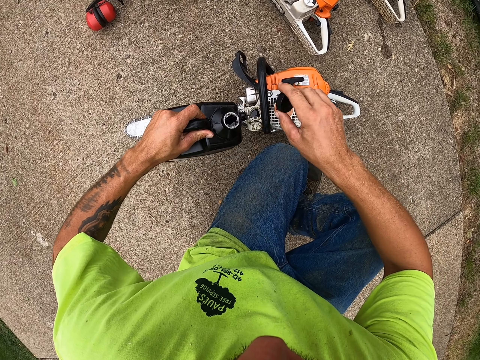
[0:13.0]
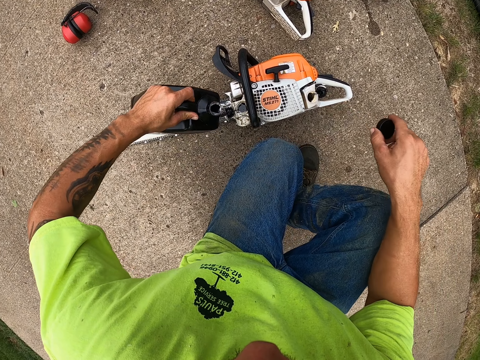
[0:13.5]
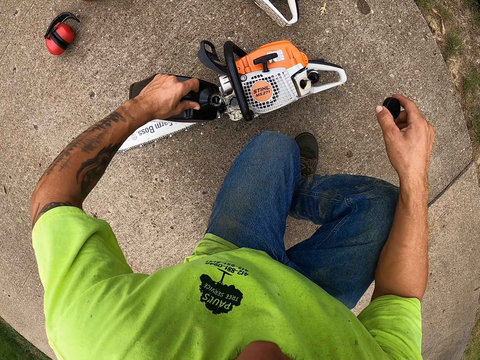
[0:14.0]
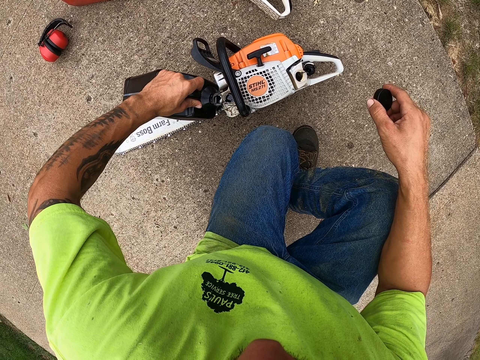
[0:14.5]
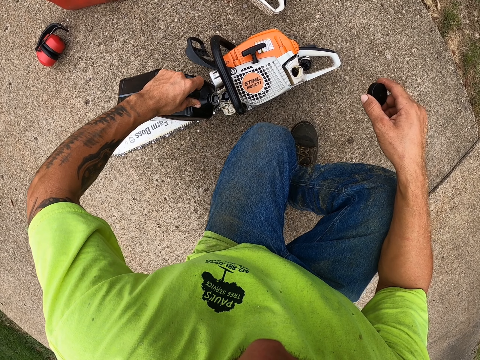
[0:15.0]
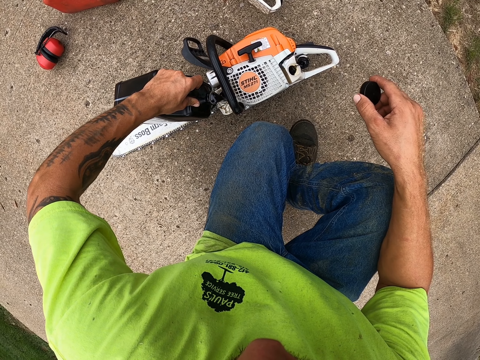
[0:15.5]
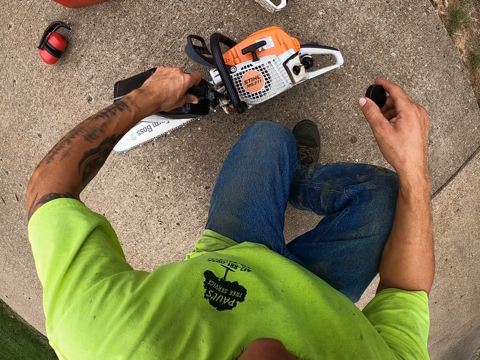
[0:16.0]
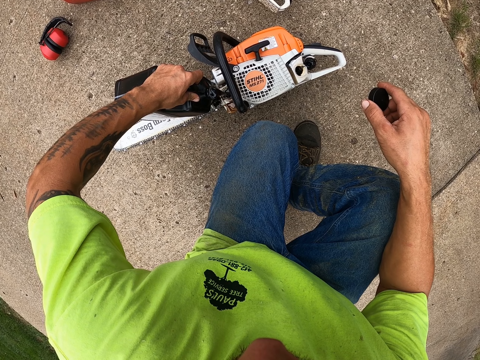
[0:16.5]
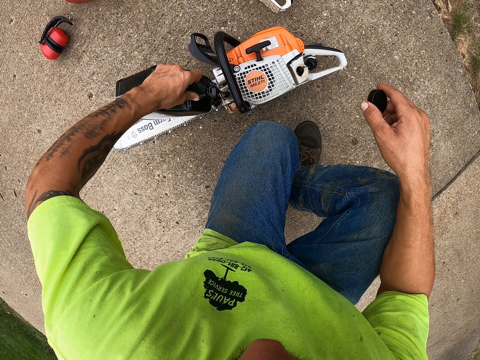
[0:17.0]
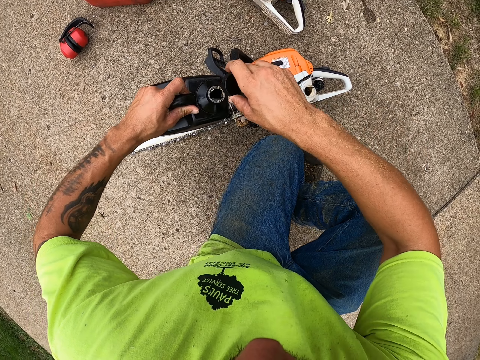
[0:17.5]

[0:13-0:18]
The camera wearer opens a cap. He pours some oil from the jerrican into the chain saw with his left hand.

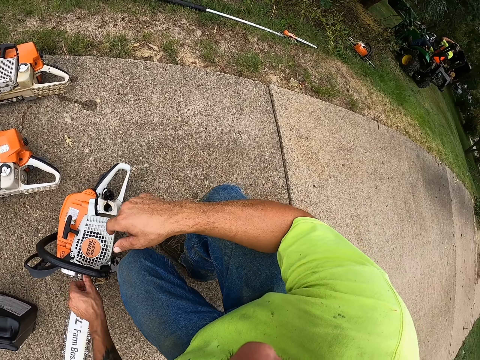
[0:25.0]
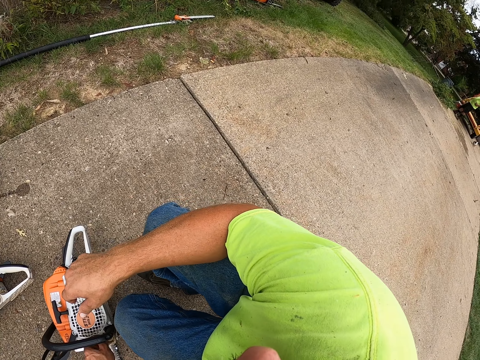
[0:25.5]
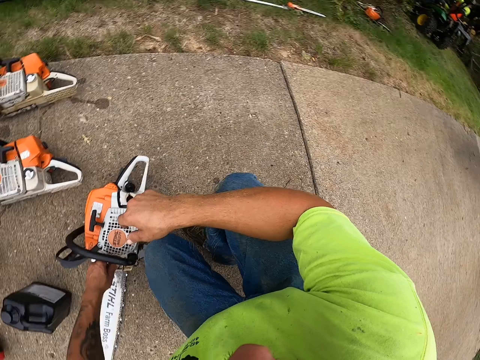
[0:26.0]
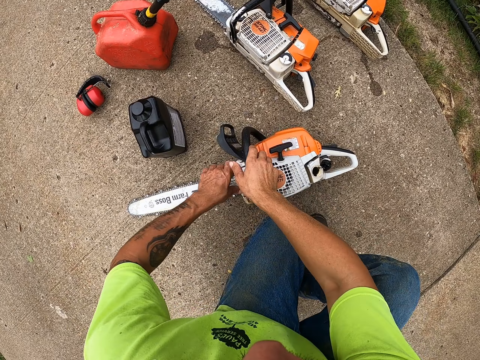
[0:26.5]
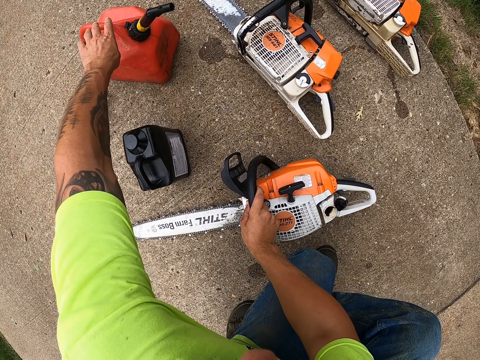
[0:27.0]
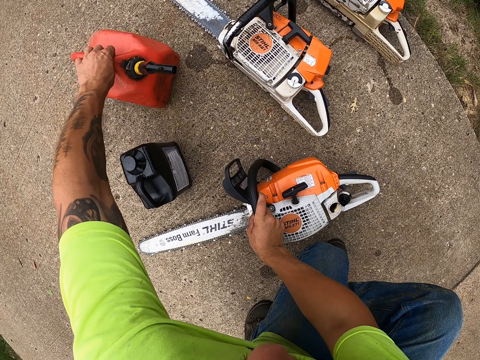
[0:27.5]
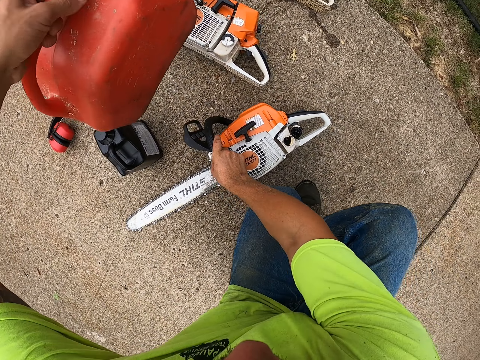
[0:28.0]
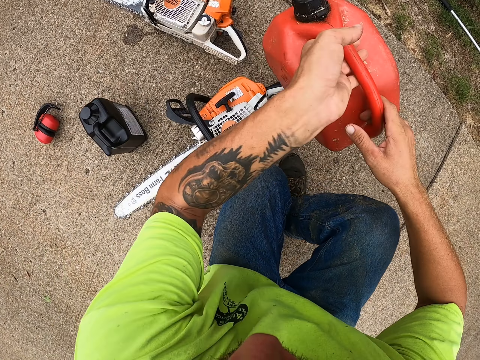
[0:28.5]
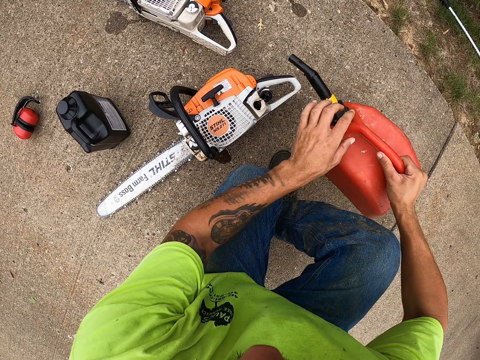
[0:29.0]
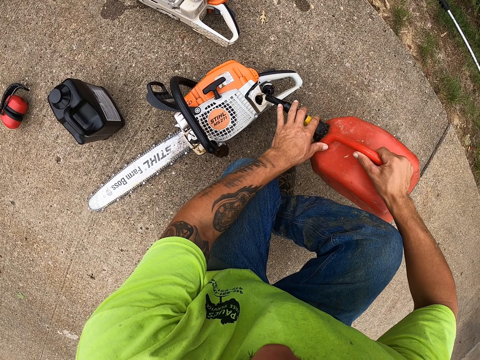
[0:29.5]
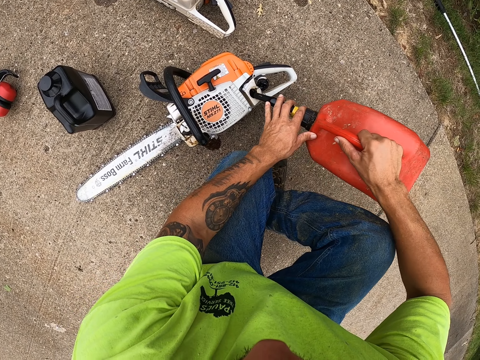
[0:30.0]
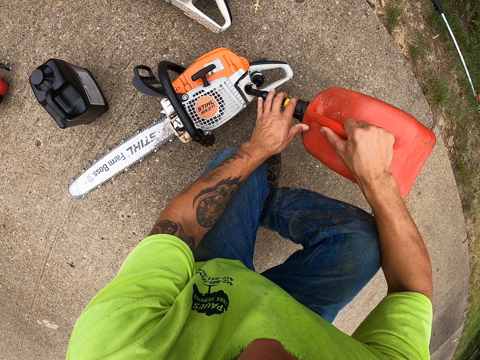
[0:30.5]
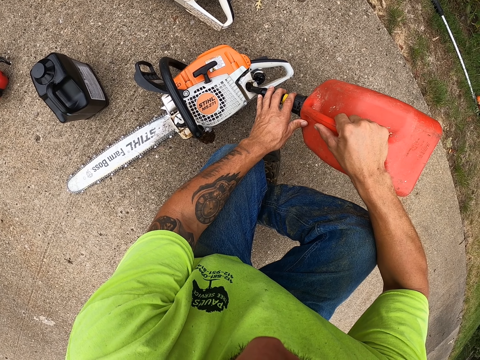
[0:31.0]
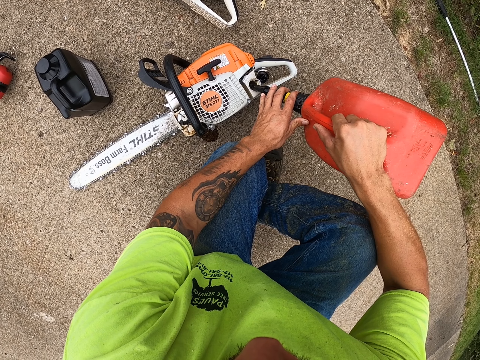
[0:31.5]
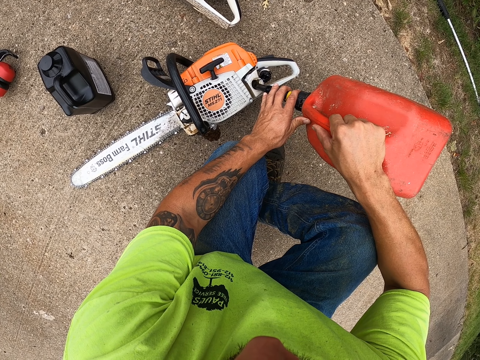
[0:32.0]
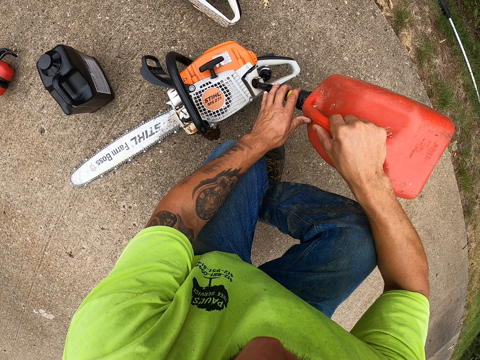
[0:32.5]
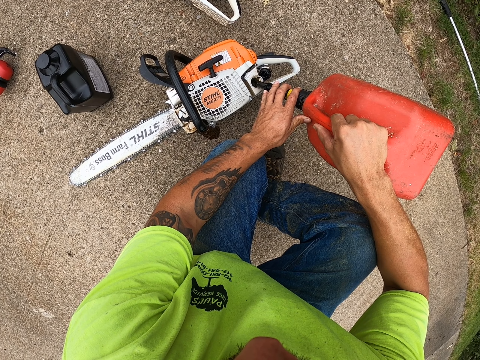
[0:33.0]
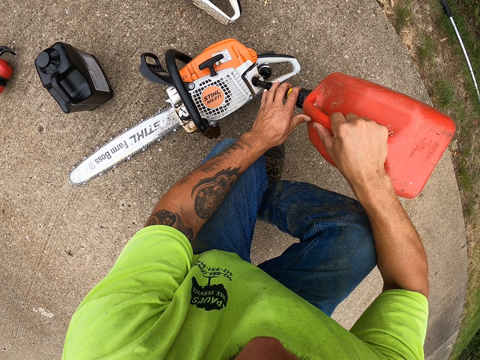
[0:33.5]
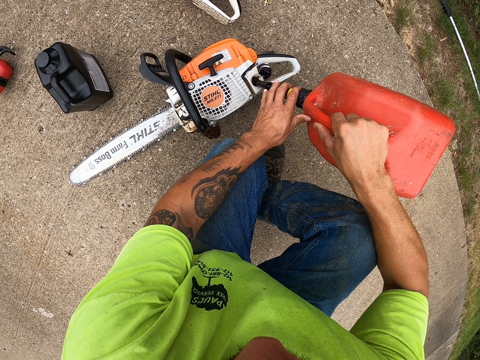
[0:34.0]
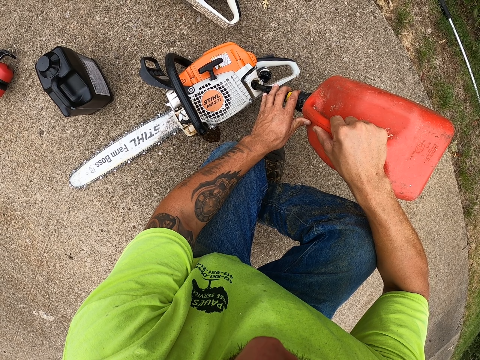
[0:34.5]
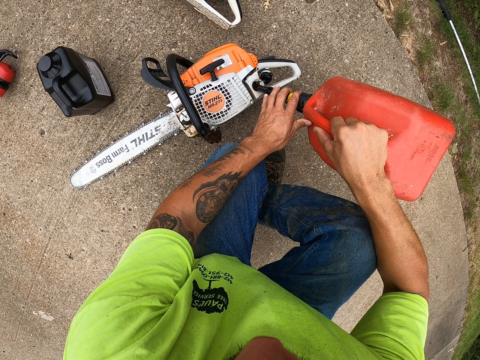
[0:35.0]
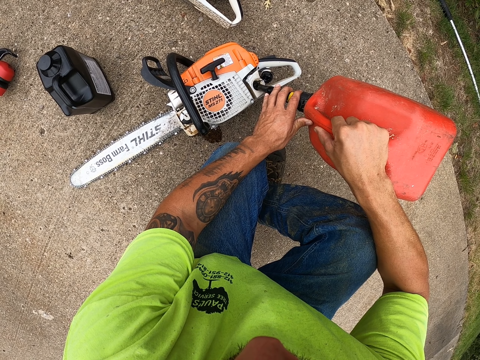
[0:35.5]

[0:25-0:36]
The camera wearer holds the chain saw with his right hand. He picks up a fuel can from the ground with his left hand. He pours fuel into the fuel reservoir from the fuel can in both hands.

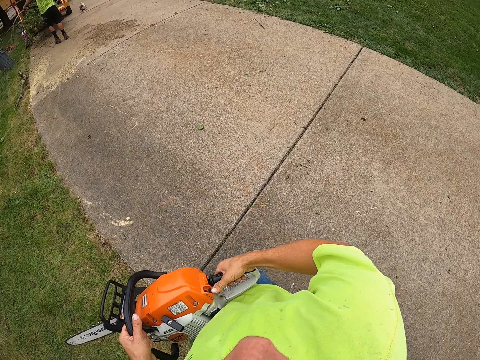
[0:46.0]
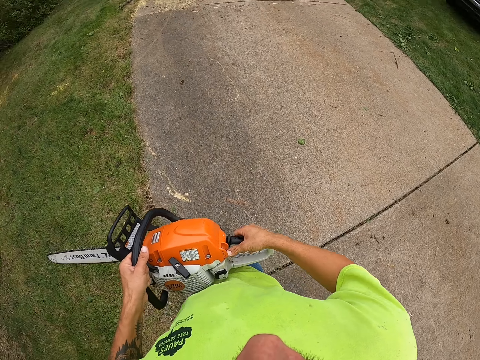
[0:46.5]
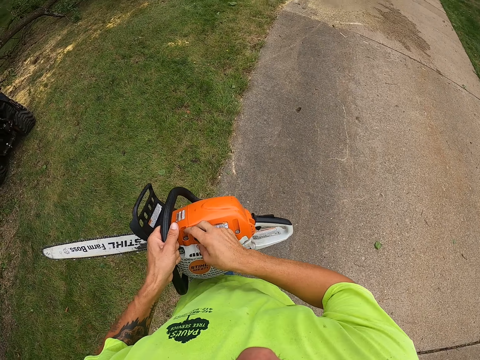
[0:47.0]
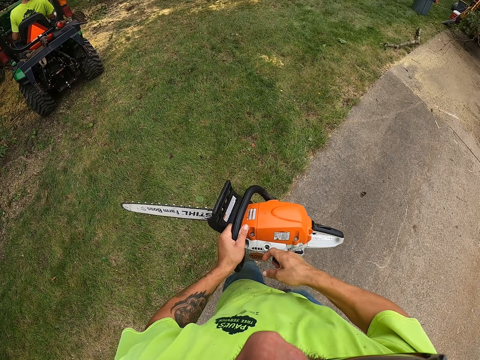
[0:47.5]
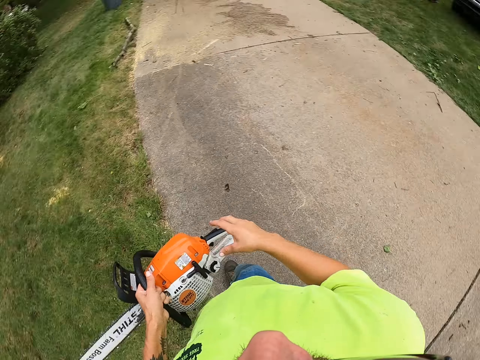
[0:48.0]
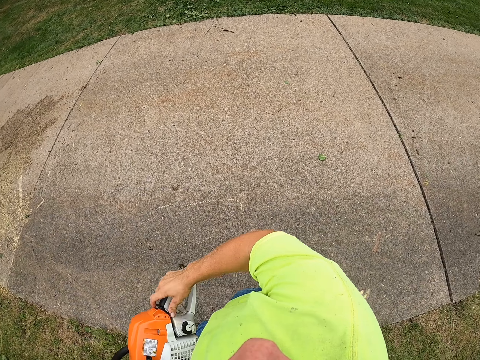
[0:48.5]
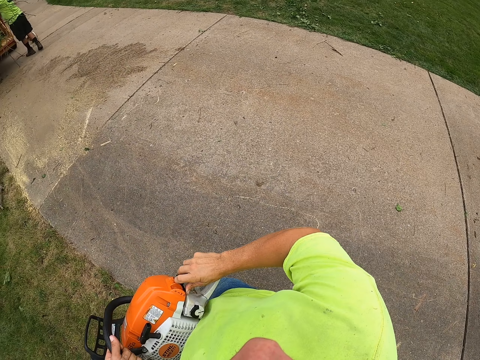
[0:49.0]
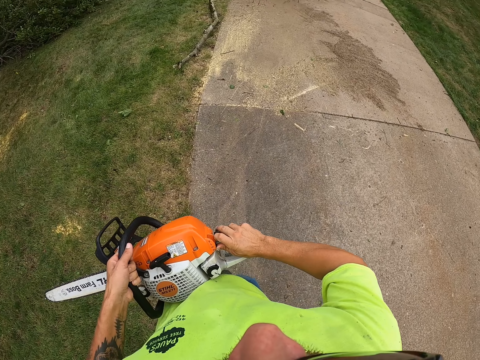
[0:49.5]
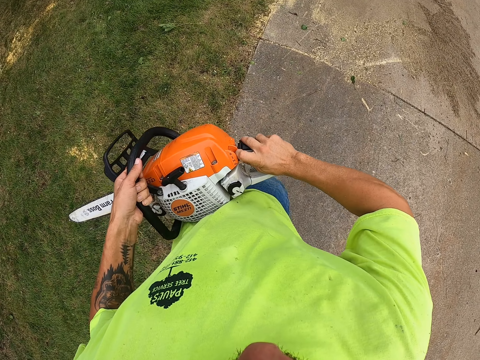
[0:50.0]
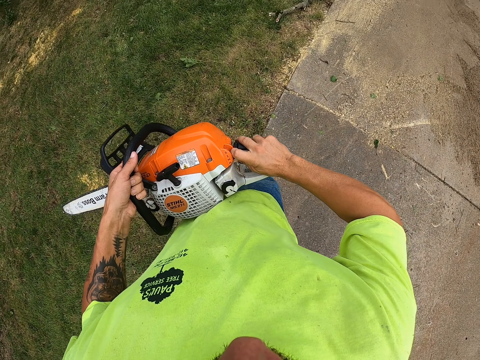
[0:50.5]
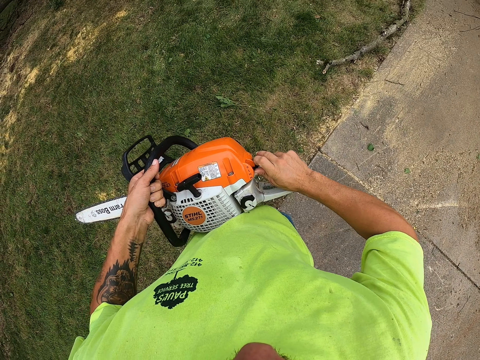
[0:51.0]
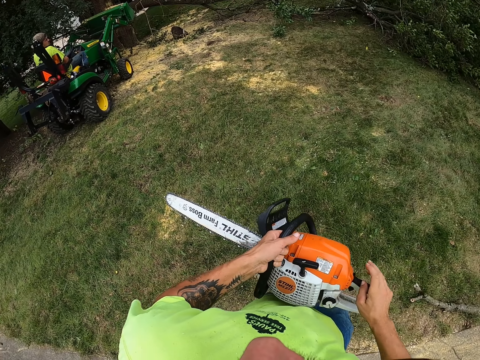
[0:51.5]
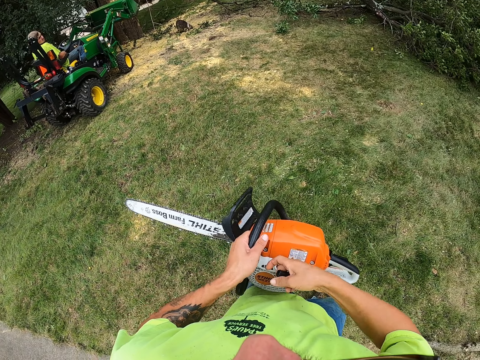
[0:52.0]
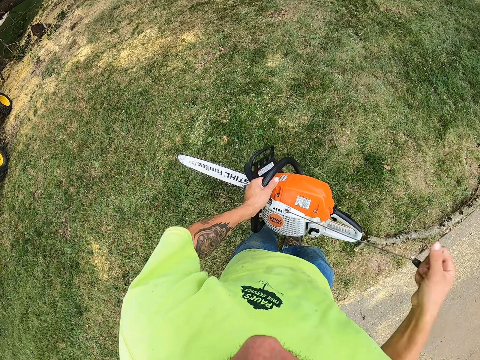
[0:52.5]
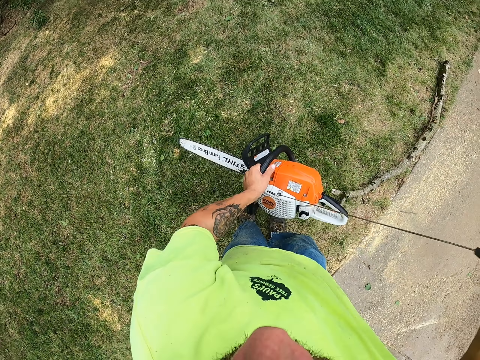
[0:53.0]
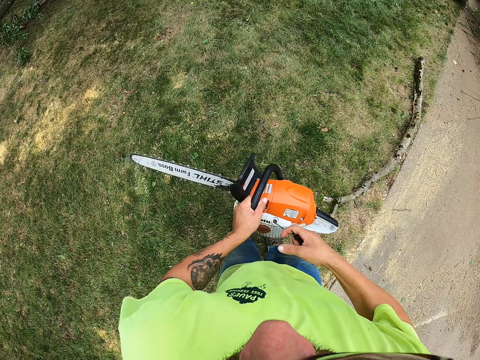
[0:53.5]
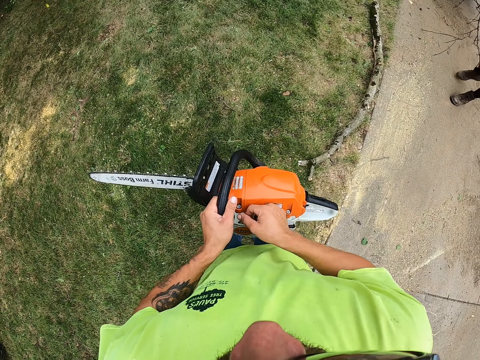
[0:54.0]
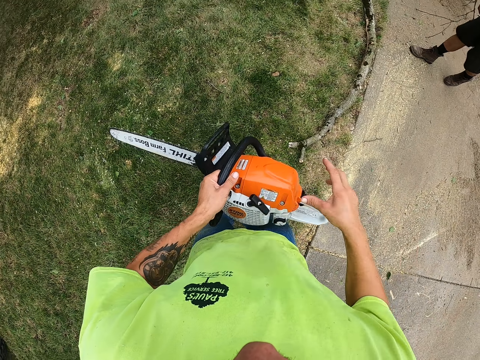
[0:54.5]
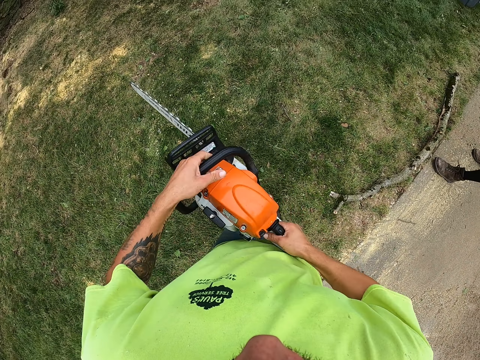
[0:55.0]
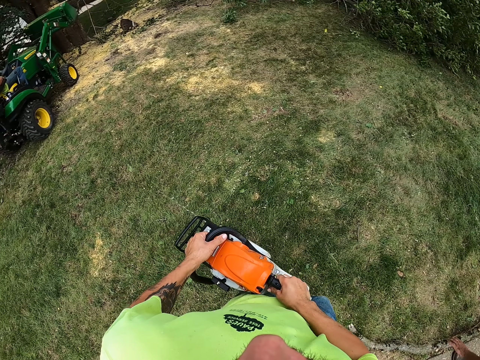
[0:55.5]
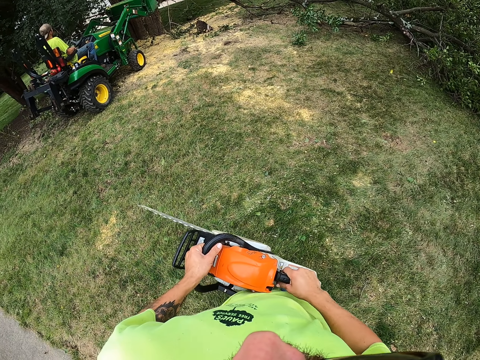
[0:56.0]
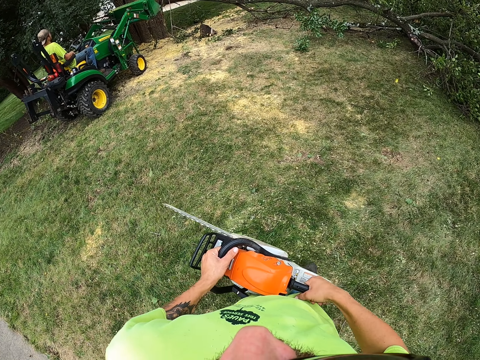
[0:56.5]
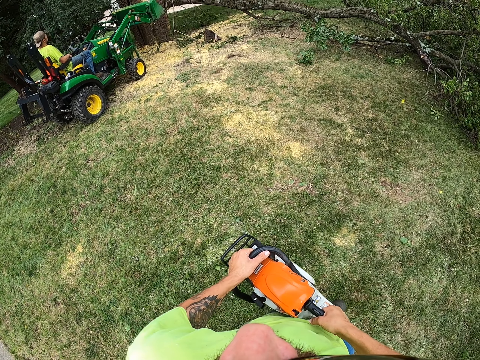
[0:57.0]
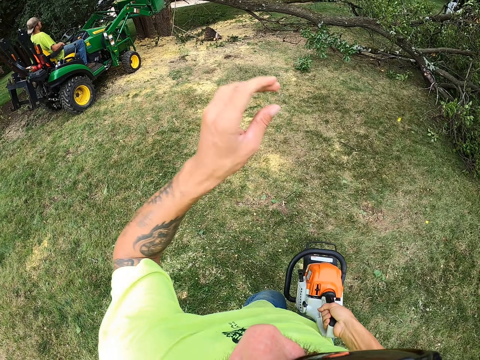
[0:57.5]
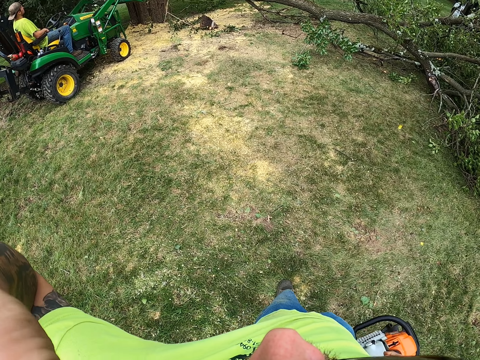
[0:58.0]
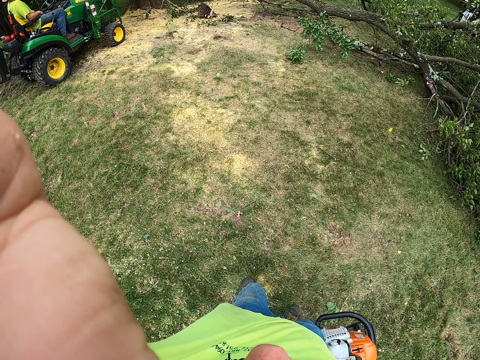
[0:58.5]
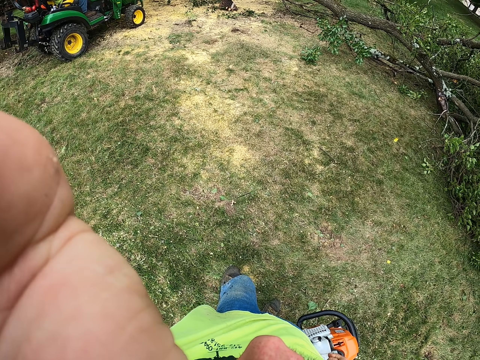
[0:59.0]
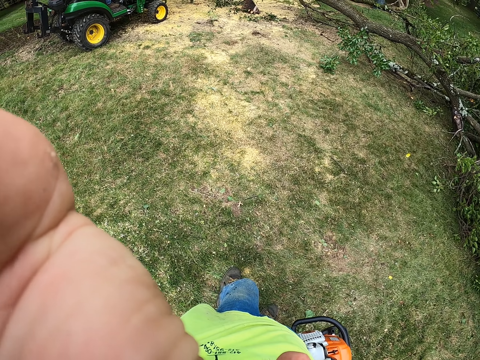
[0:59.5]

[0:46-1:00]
The camera wearer pushes the throttle control lever with his right hand. He pulls the starting pull handle with his right hand. He pushes the throttle control lever with his right hand. He pulls the starting pull handle with his right hand. He pulls the starting pull handle again. He holds the chain saw with both hands. He holds the chain saw with his right hand. He adjusts a camera on his head with his right hand.
